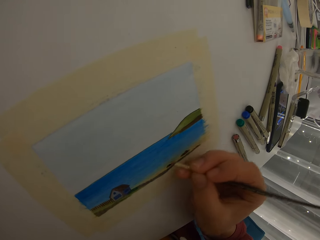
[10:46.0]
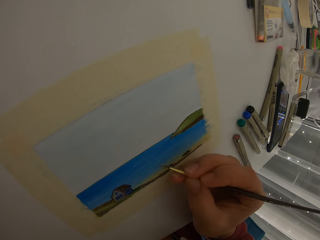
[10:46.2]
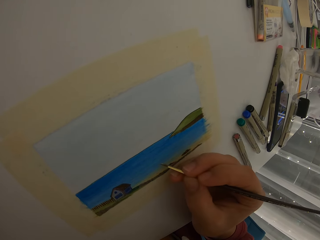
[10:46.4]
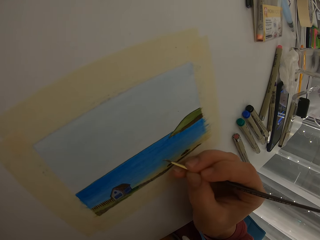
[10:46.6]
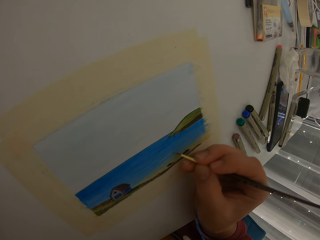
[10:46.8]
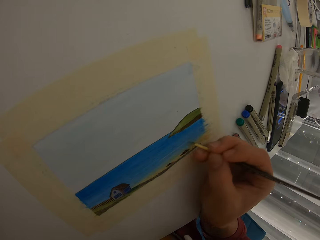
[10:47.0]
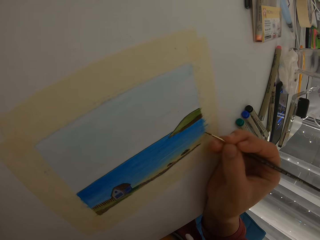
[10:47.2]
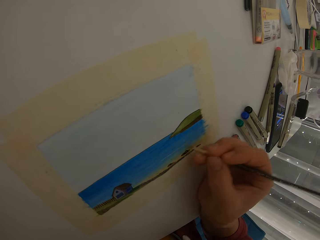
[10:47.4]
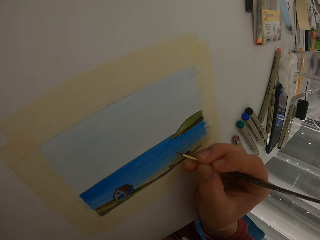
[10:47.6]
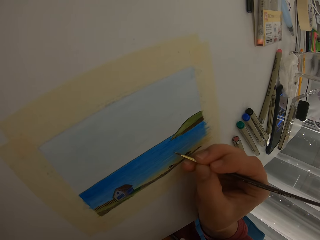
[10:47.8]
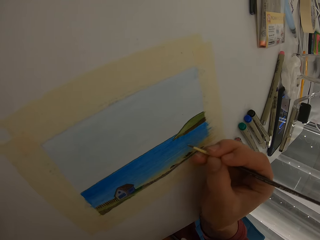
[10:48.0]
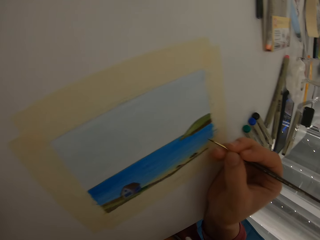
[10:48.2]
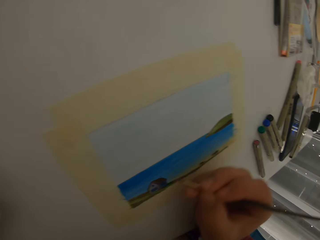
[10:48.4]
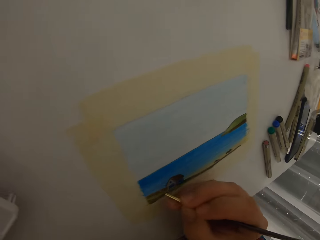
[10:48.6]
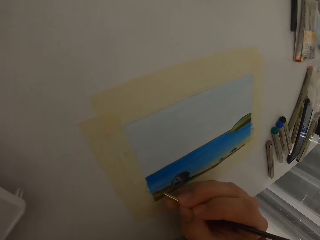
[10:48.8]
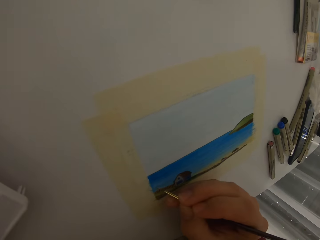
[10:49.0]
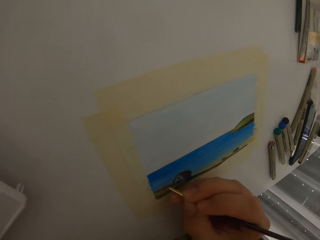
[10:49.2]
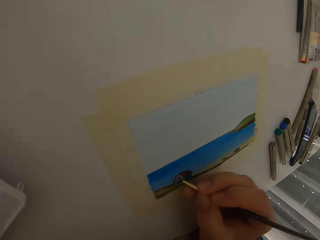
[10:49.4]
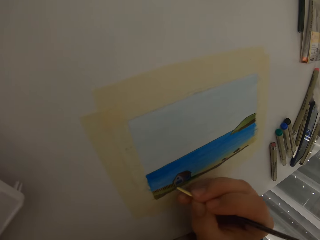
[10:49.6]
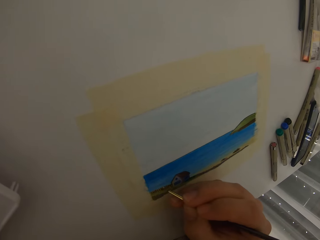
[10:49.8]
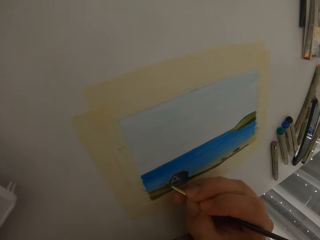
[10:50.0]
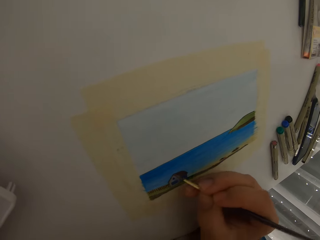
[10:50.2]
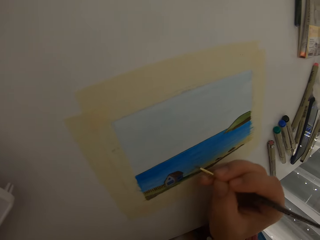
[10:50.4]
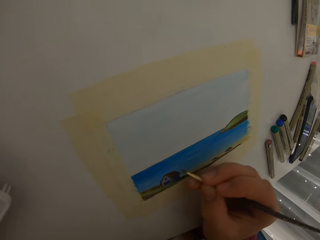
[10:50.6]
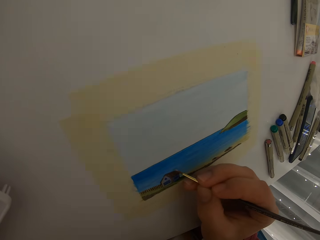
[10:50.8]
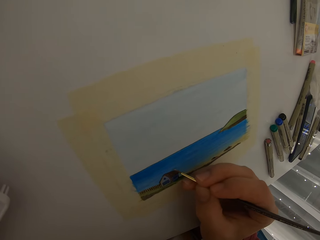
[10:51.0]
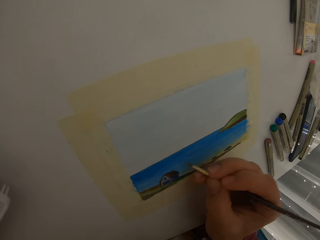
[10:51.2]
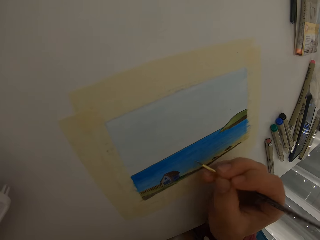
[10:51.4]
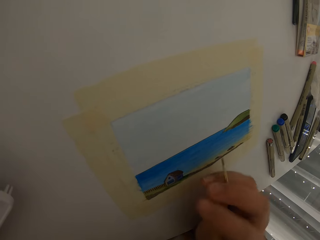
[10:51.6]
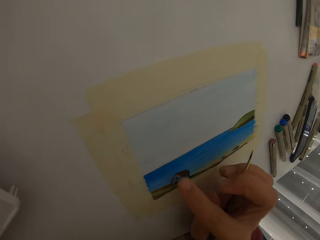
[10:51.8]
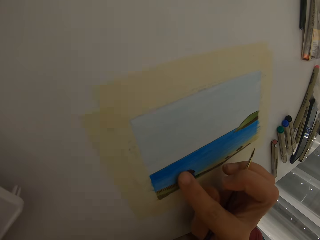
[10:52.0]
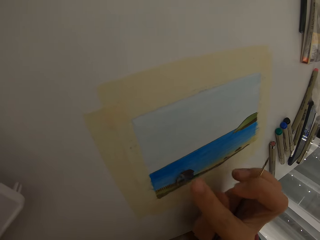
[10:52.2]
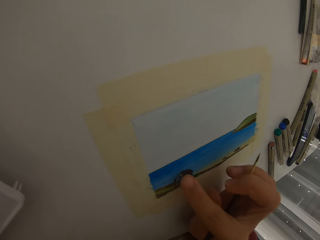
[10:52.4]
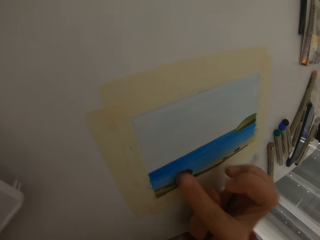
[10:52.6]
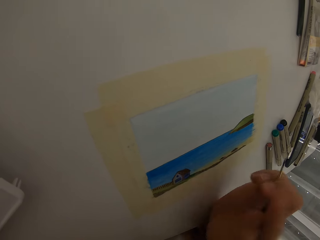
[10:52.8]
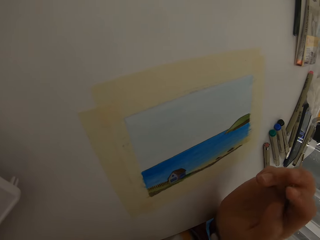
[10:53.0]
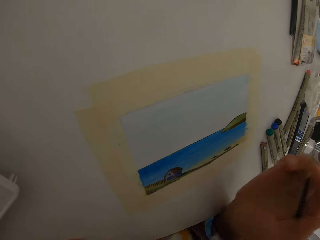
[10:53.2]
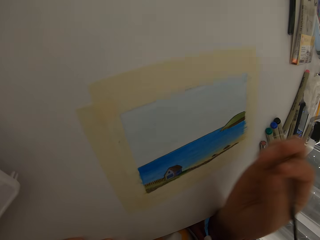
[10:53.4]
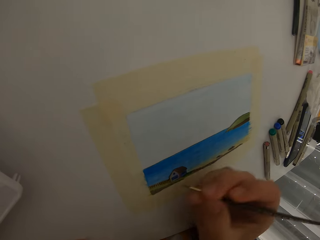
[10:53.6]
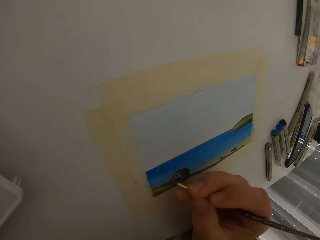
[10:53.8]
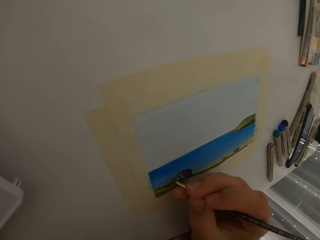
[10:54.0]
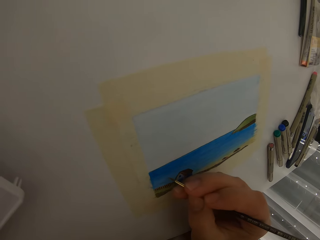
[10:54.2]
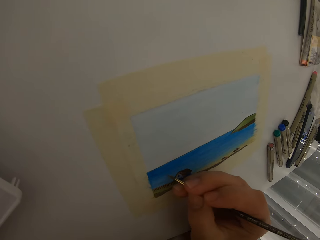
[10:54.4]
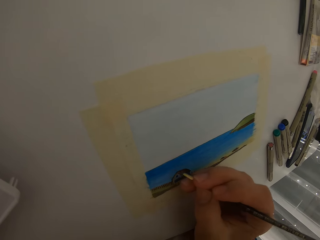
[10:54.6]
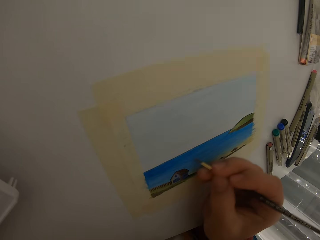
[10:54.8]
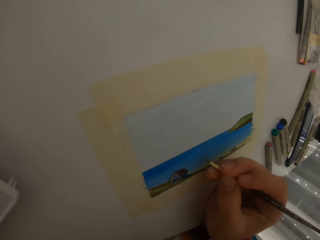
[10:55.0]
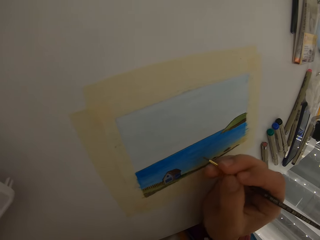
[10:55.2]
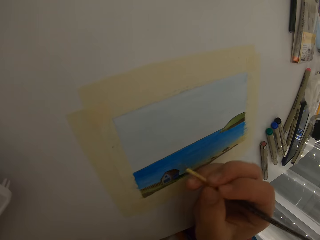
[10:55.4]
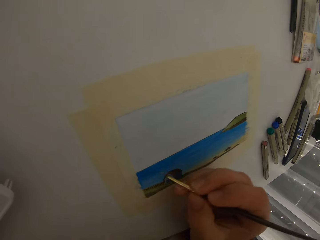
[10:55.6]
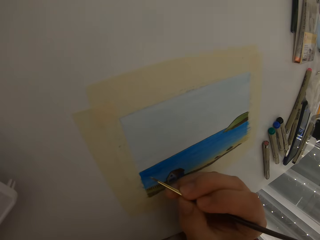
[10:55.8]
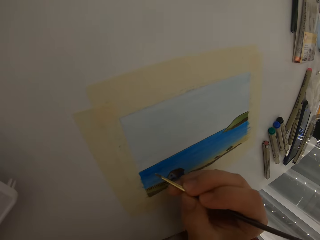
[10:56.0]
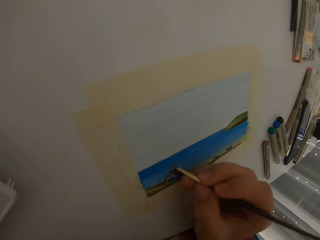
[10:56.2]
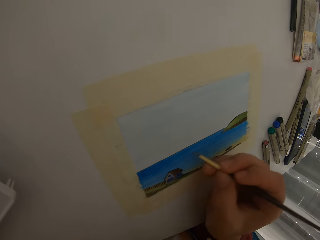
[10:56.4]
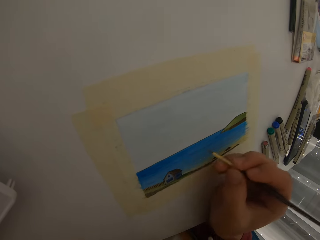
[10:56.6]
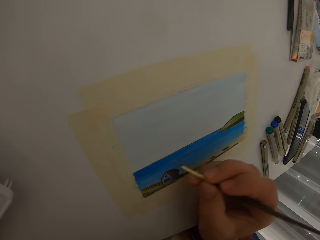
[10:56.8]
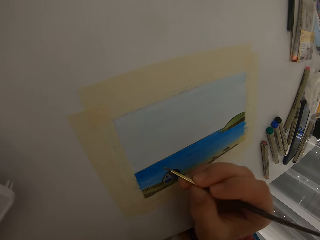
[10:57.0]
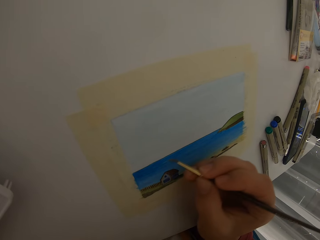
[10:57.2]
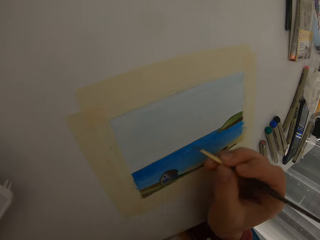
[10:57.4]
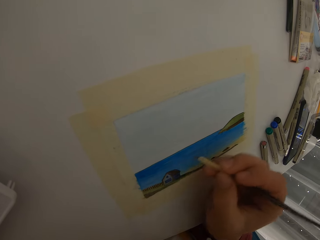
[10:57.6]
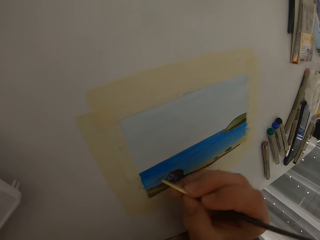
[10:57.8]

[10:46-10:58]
The camera wearer touches the painting with his right index finger. He adds details to the painting using a paint brush.

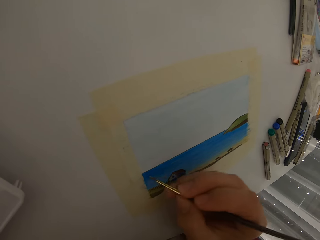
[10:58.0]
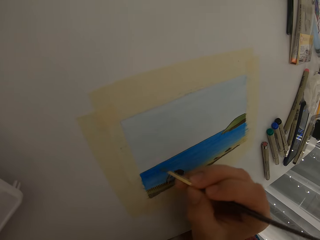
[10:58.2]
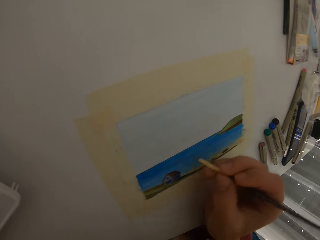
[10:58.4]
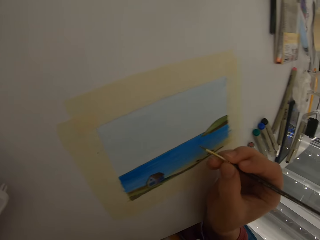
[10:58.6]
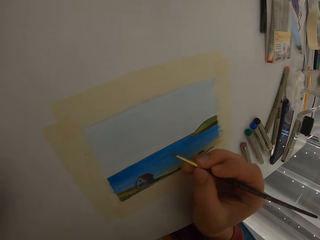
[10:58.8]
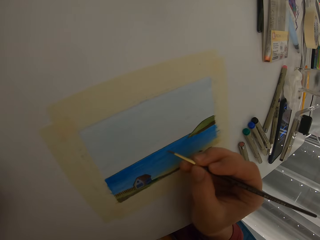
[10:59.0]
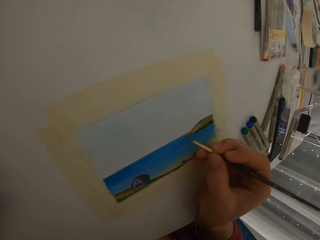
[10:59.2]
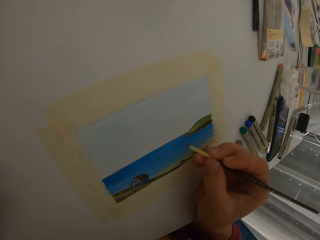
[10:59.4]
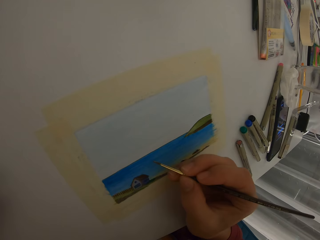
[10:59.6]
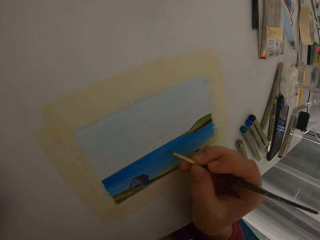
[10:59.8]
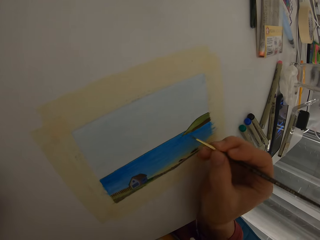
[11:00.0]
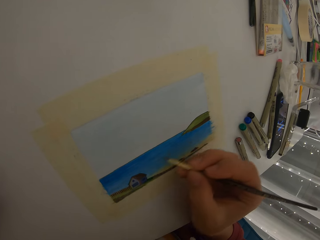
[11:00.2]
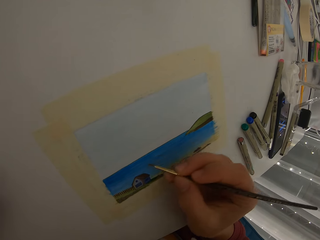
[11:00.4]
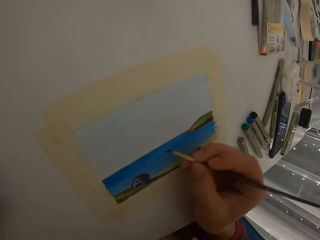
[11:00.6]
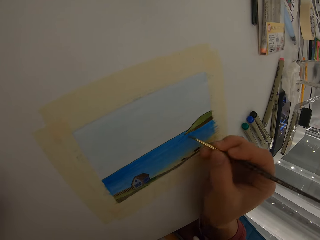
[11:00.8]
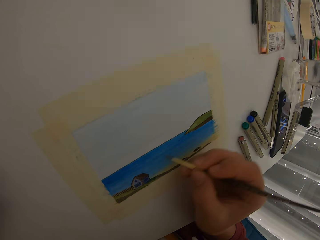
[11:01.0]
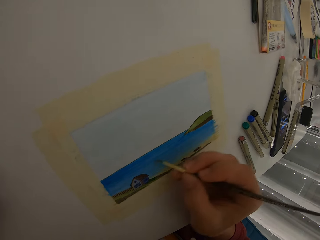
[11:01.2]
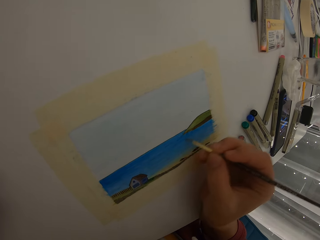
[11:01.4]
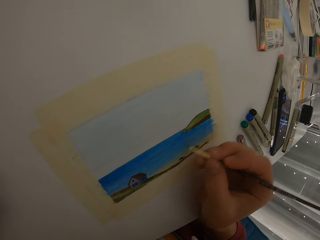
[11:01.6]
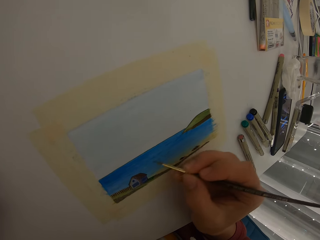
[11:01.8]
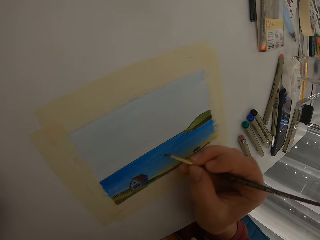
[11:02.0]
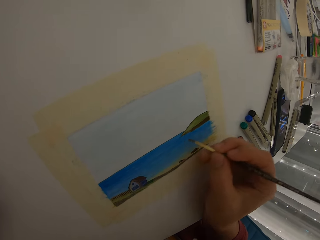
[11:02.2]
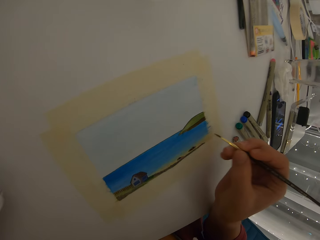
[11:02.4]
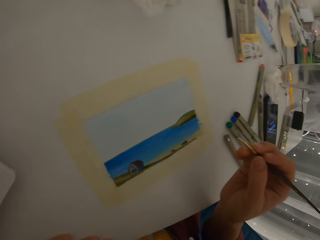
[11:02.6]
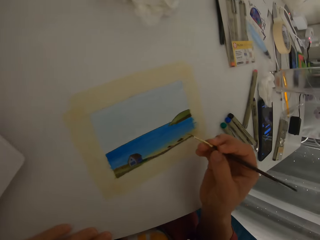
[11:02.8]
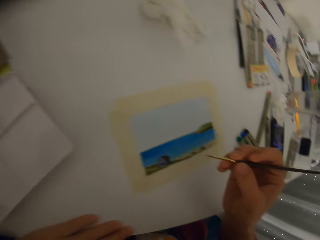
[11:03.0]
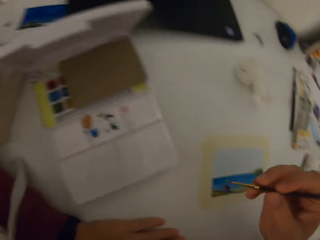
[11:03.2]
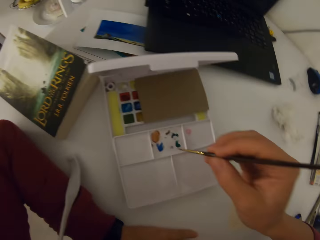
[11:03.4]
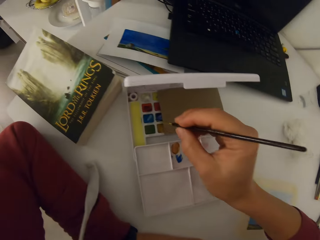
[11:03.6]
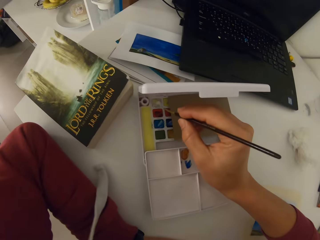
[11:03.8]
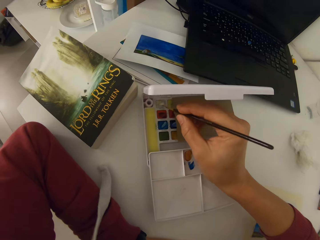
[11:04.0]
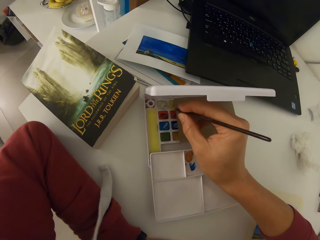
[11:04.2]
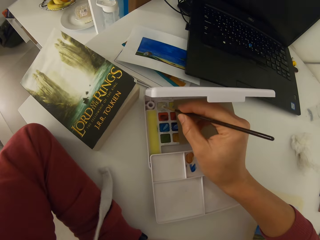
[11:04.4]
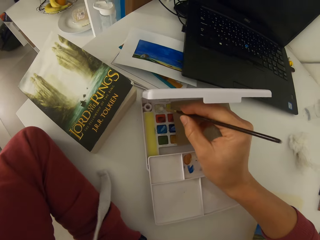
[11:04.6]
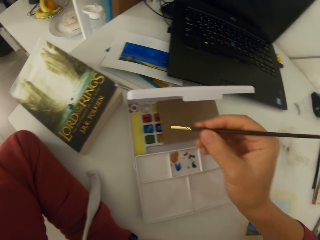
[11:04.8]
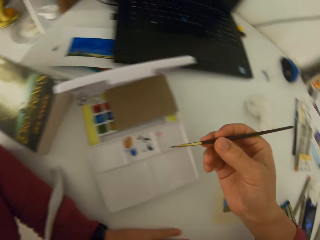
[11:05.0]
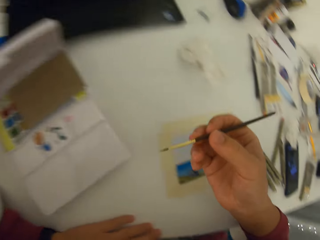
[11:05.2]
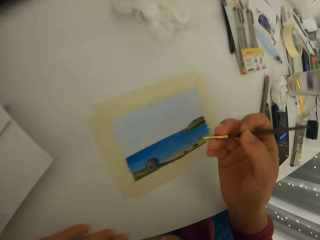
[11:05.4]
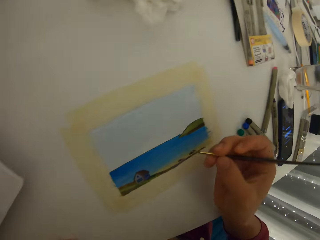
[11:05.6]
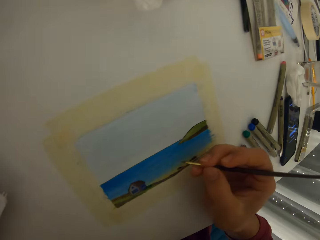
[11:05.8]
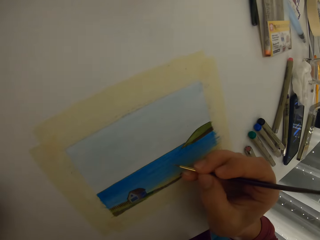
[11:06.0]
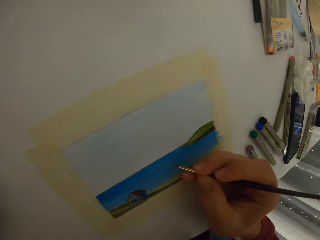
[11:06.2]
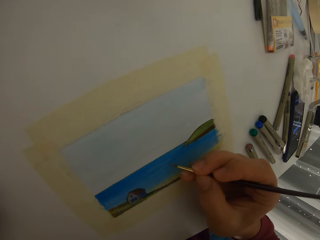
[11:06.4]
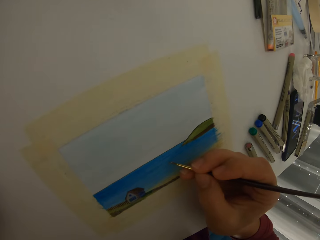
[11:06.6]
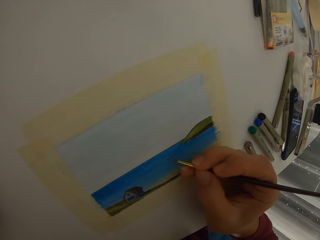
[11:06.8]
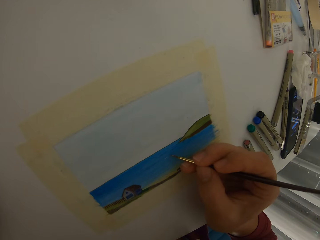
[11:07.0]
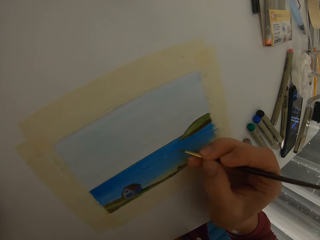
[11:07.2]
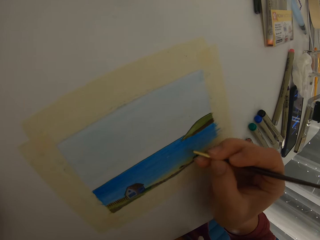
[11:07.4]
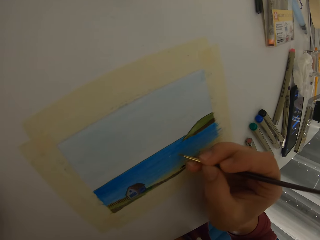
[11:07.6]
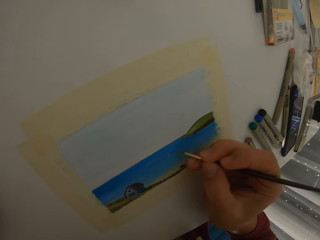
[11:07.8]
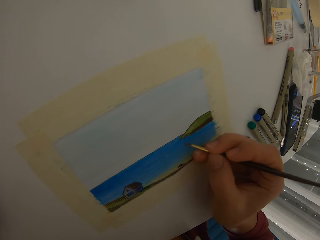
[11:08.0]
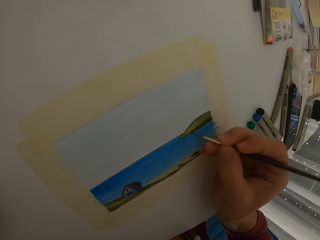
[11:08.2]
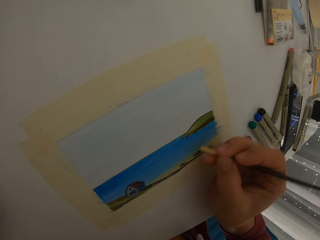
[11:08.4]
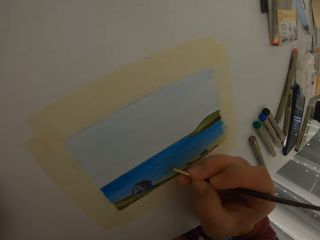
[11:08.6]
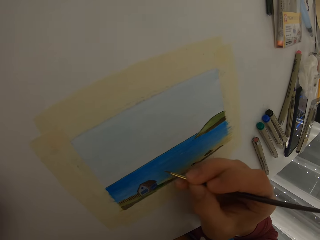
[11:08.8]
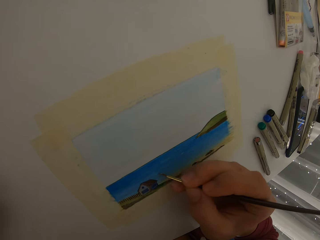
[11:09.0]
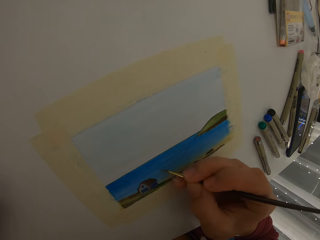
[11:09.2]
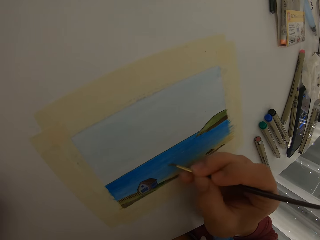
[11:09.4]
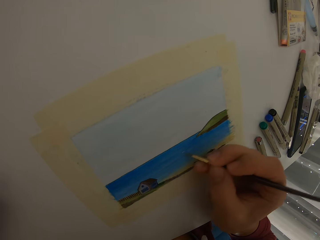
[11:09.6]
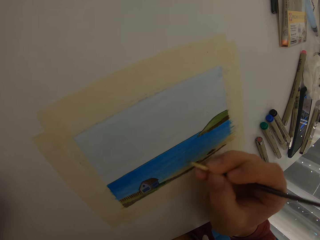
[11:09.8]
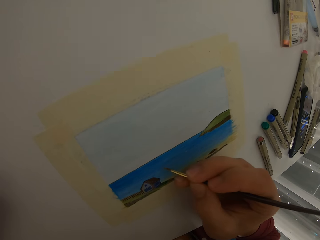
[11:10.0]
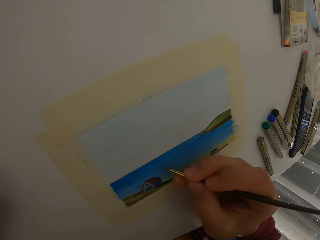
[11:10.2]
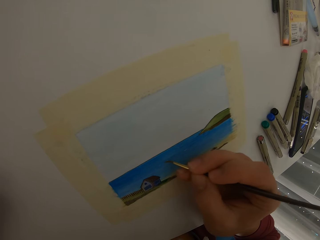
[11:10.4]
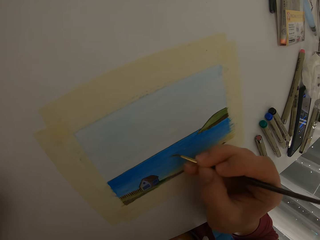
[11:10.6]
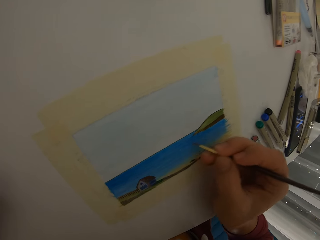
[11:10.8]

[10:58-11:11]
The camera wearer dips the paint brush in watercolor. They add details to the painting using the paint brush.
